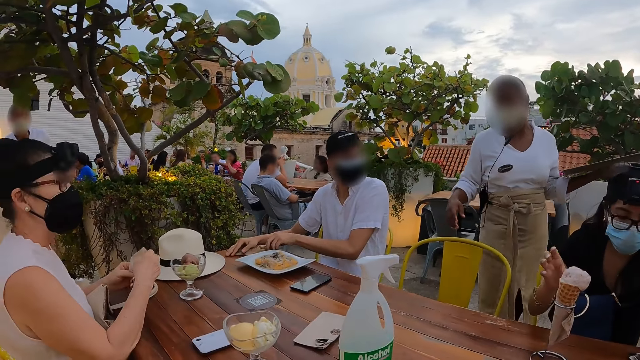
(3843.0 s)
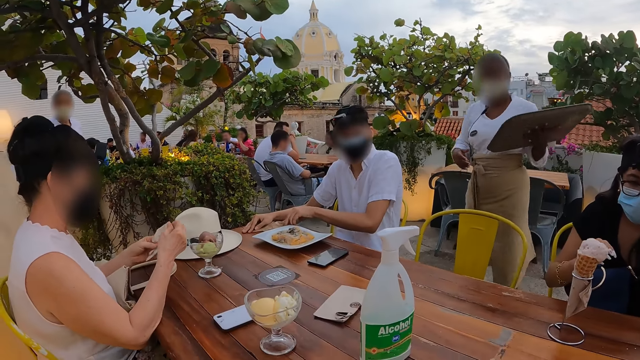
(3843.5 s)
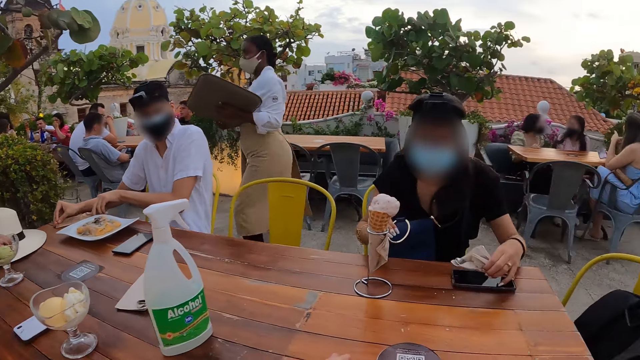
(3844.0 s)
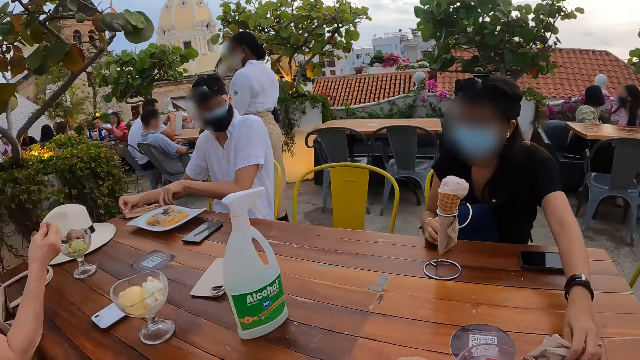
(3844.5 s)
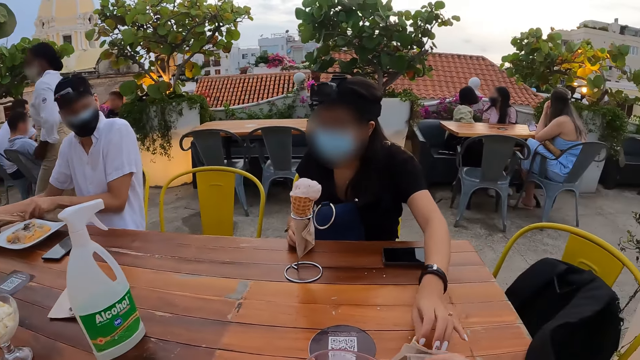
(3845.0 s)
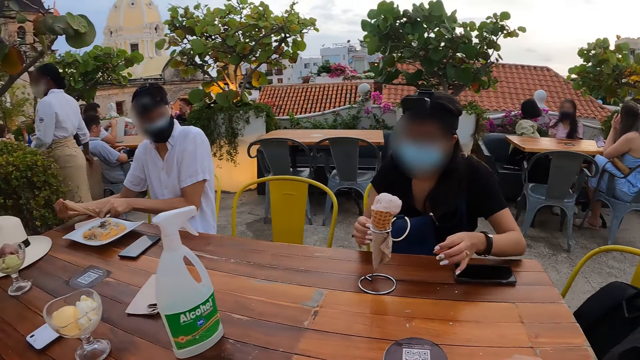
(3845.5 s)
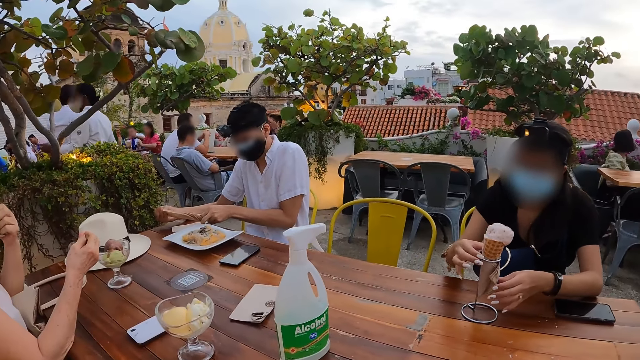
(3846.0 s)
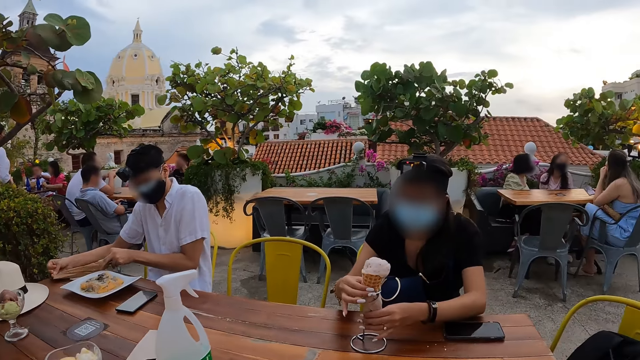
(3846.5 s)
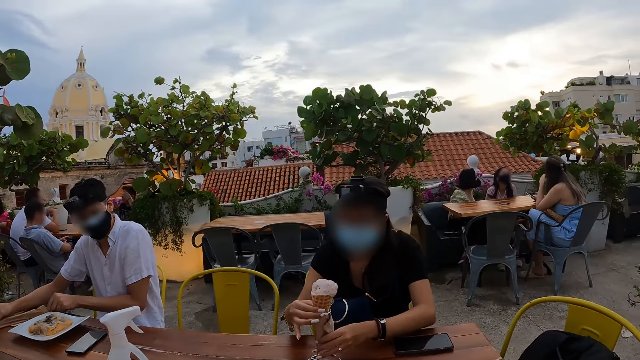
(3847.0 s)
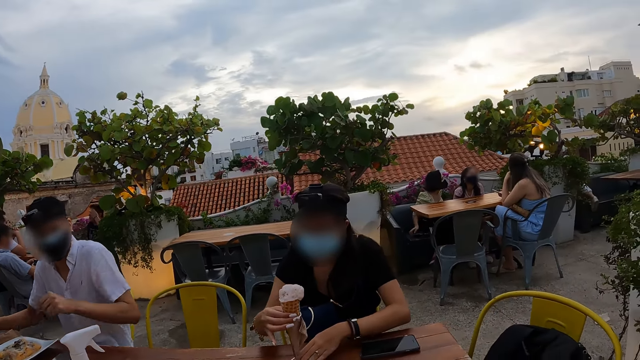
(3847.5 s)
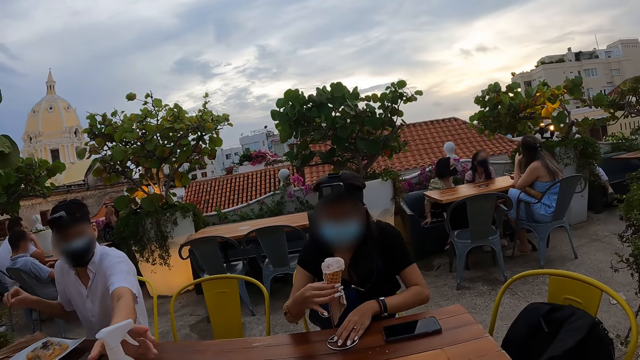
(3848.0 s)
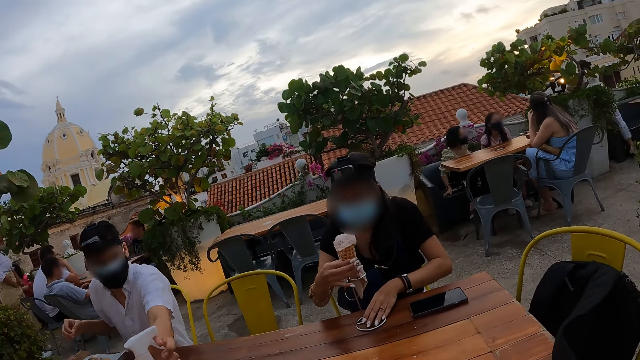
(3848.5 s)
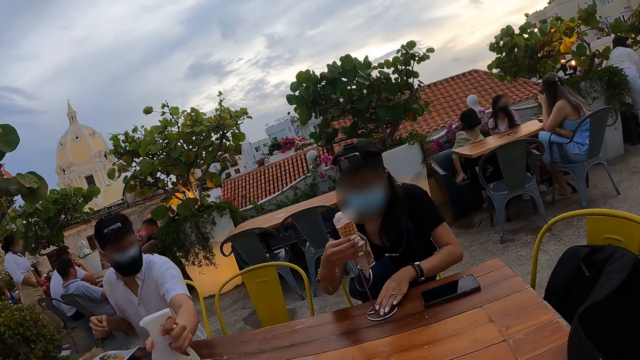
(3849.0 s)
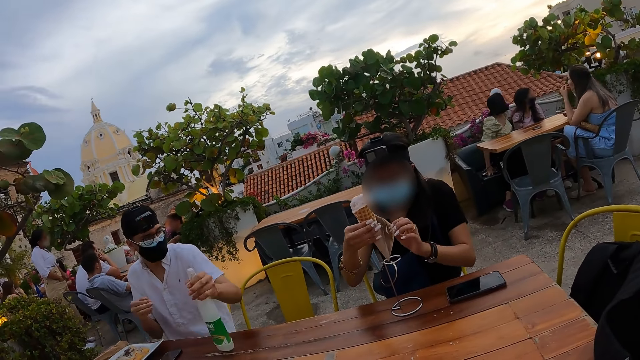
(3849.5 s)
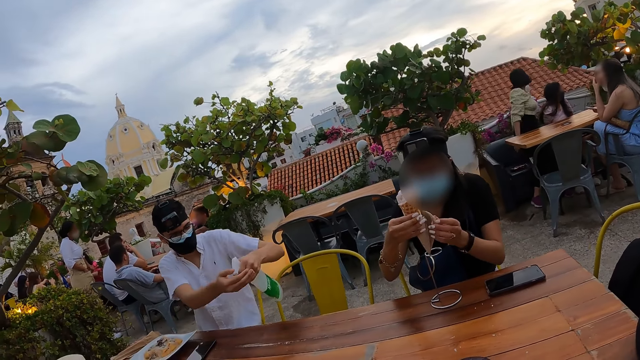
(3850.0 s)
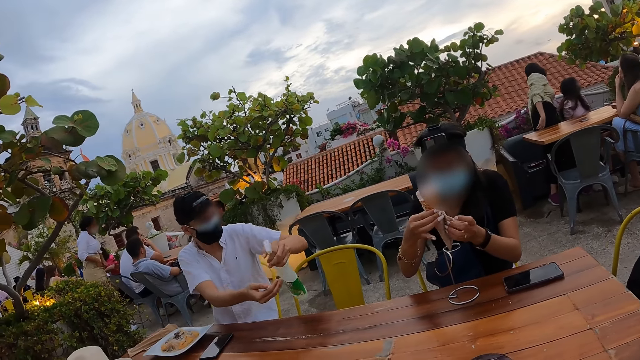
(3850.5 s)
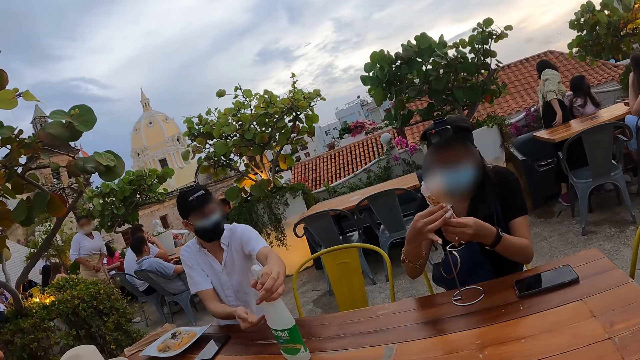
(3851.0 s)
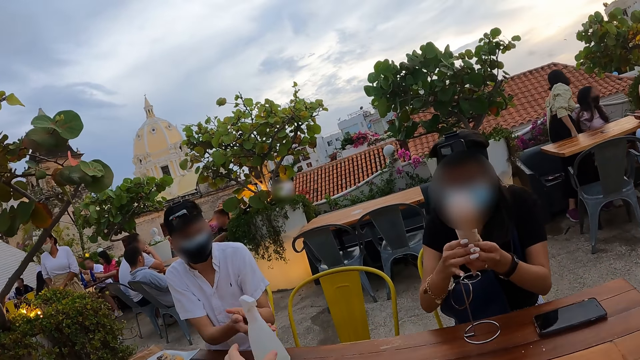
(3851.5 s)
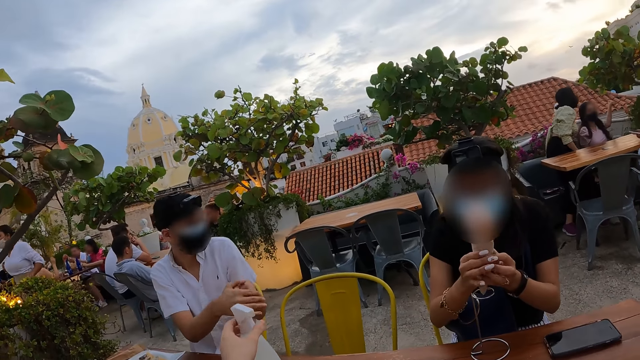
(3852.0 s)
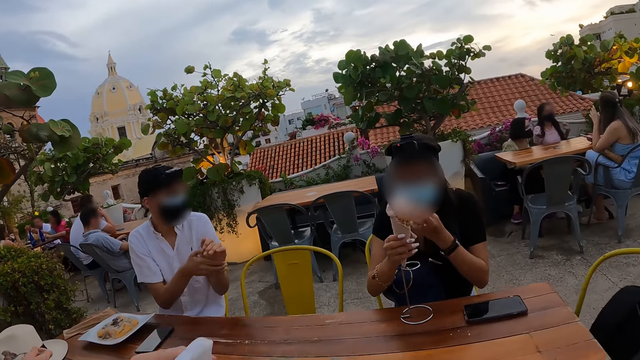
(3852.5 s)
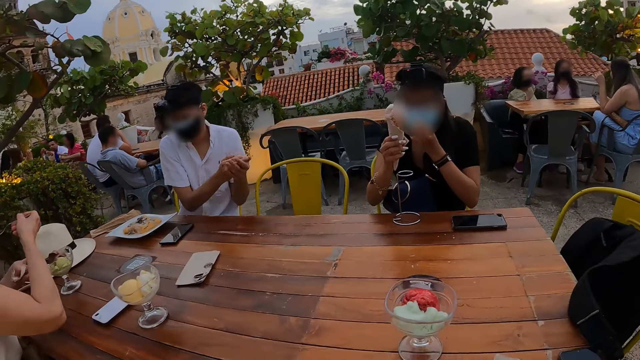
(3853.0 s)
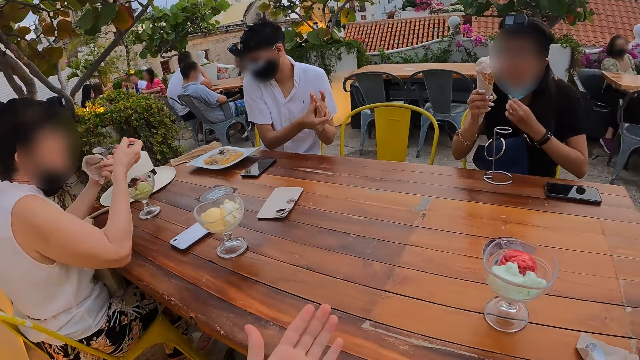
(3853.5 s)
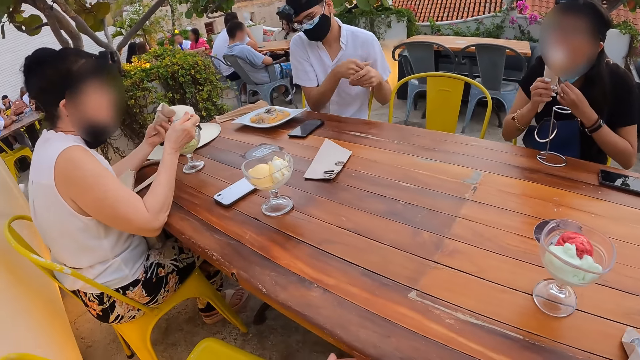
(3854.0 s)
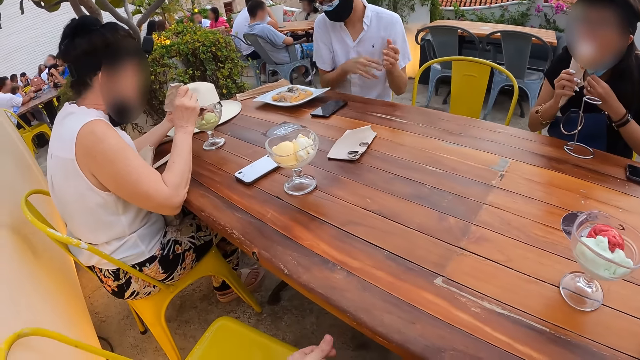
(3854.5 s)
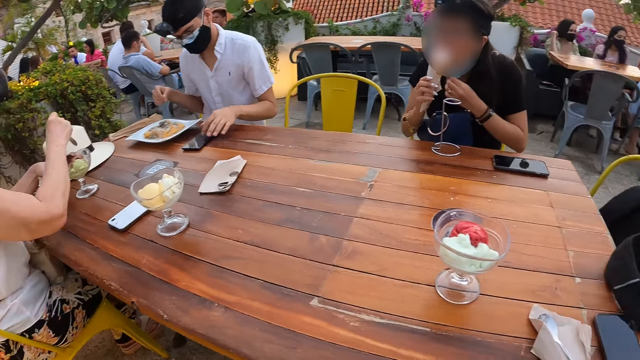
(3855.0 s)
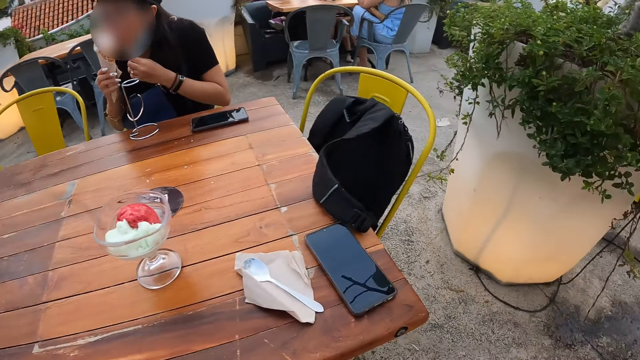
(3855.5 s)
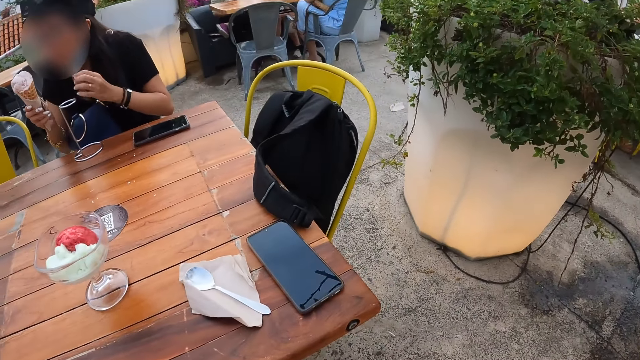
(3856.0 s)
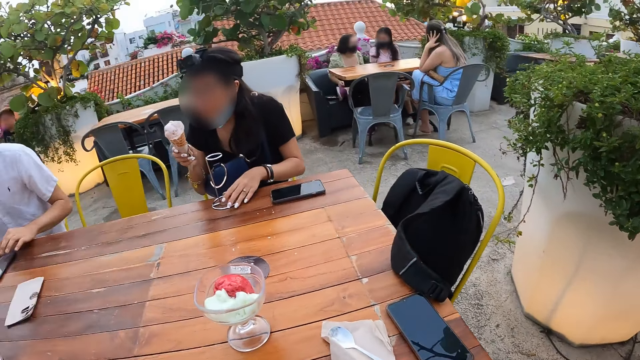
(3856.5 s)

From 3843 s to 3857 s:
A woman holds a serviette in her hands. The waitress walks away from the table. Another woman picks up the serviette from the table with her left hand. She passes the serviette in her left hand to the camera wearer. She lifts the cup from the cup hanger with her right hand. She drags the cup hanger on the table with her left hand. The man takes a bottle of hand sanitizer from the table with his left hand. A woman removes the ice cone from the glass. The man dispenses hand sanitizer from the bottle in his left hand on his right hand. The second woman holds the cup in her hands. The man drops the bottle of hand sanitizer in his left hand on the table. He rubs his hands together. The camera wearer takes the bottle of hand sanitizer from the table with his left hand. The second woman adjusts a nose mask on her face with her left hand. The camera wearer passes the bottle of sanitizer in his left hand to his right hand. The first woman eats parfait from a spoon in her right hand. The camera wearer dispenses hand sanitizer from the bottle in his left hand on his right hand. The second woman licks ice-cream from the cup in her right hand. The first woman dips the spoon in her right hand into the cup on the table. The man presses the phone on the table with his left hand.

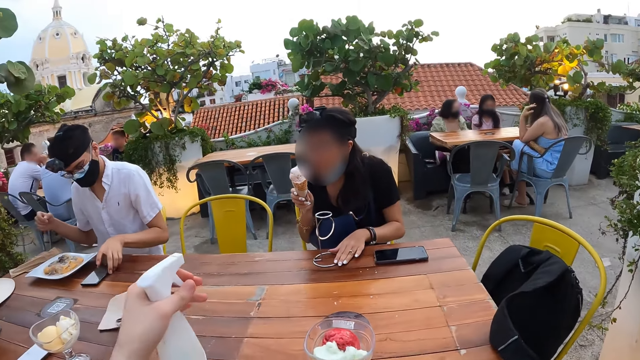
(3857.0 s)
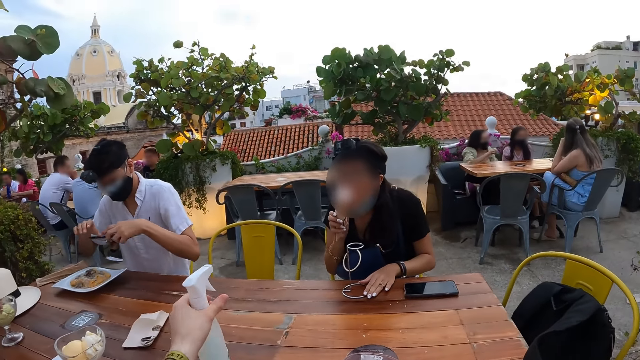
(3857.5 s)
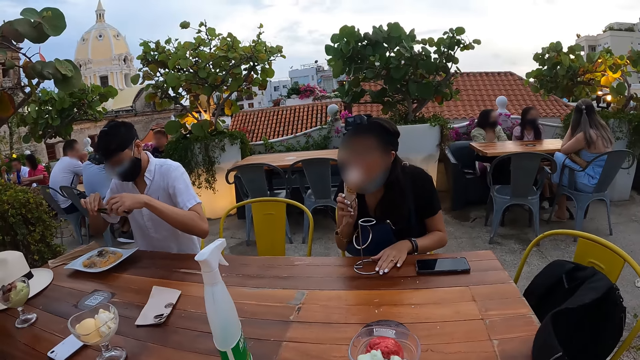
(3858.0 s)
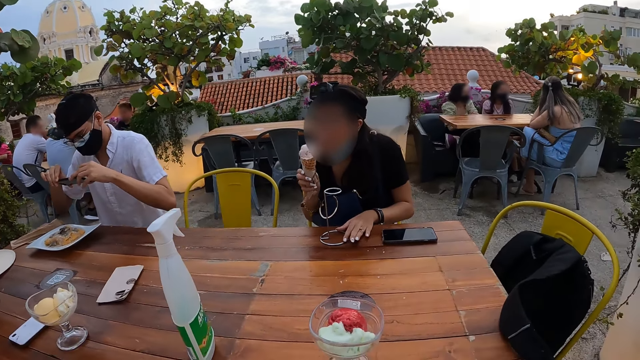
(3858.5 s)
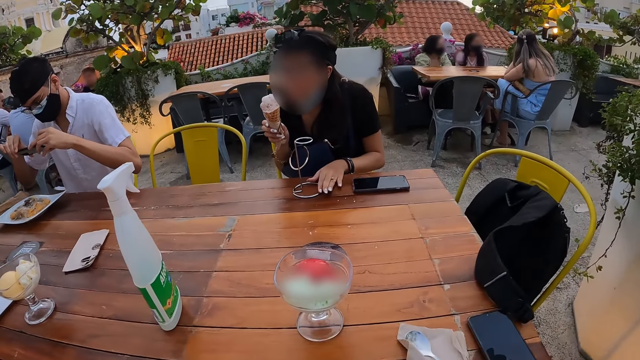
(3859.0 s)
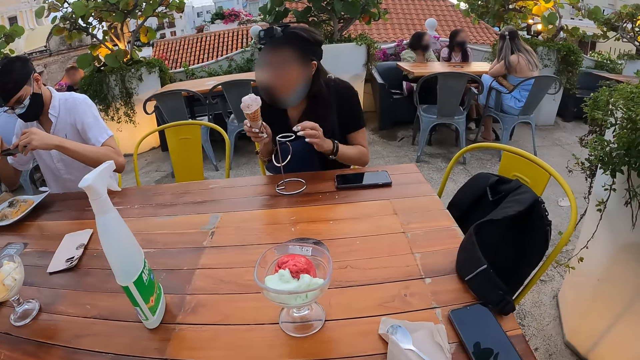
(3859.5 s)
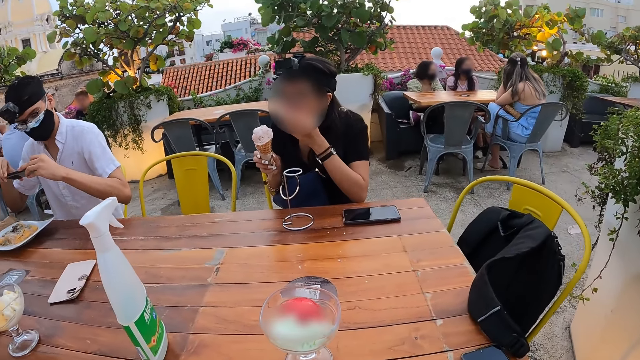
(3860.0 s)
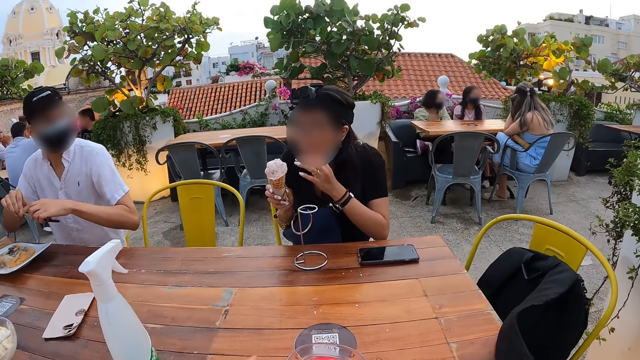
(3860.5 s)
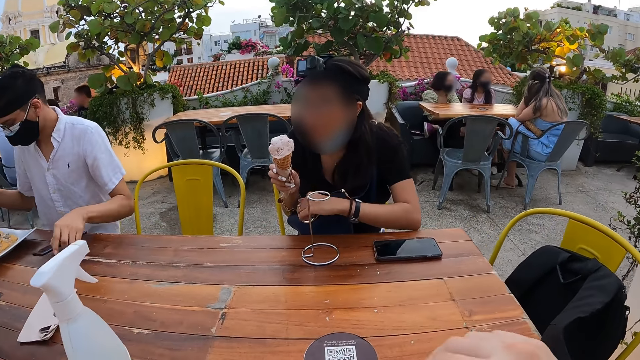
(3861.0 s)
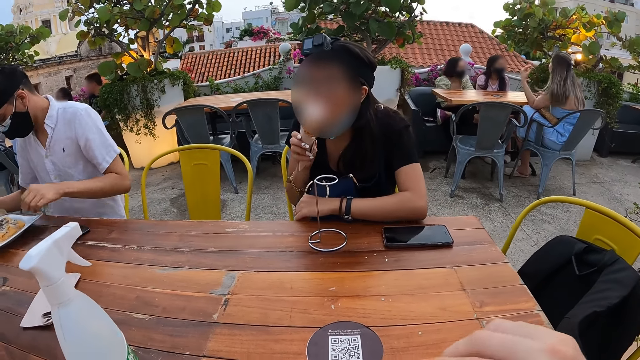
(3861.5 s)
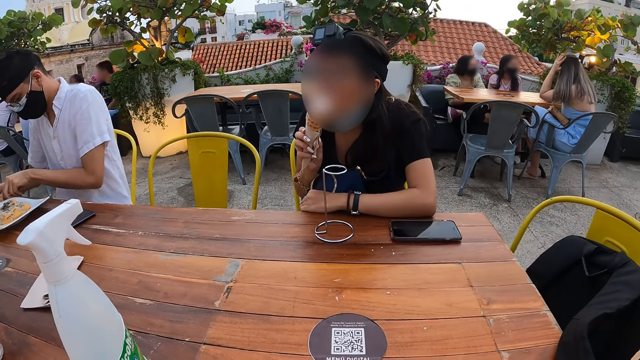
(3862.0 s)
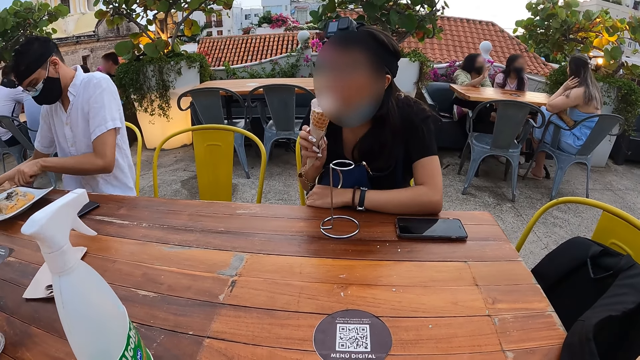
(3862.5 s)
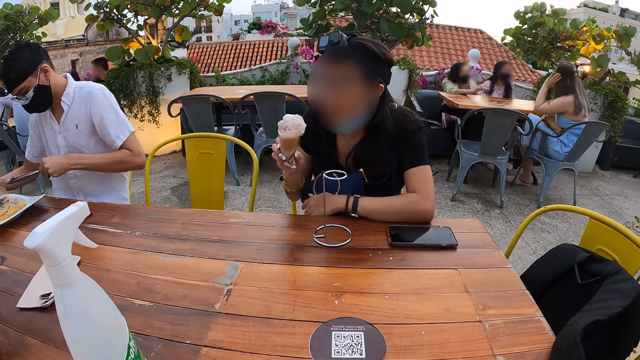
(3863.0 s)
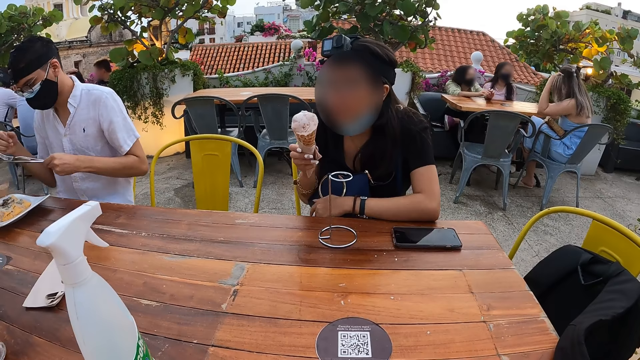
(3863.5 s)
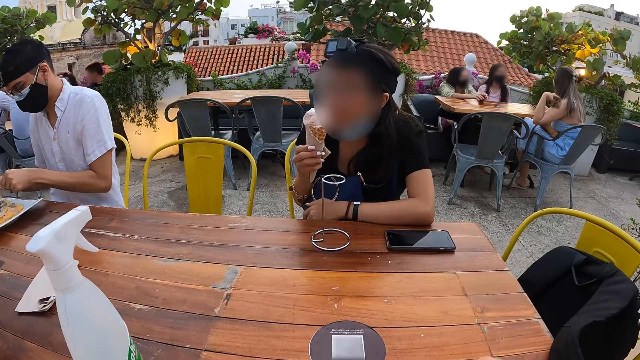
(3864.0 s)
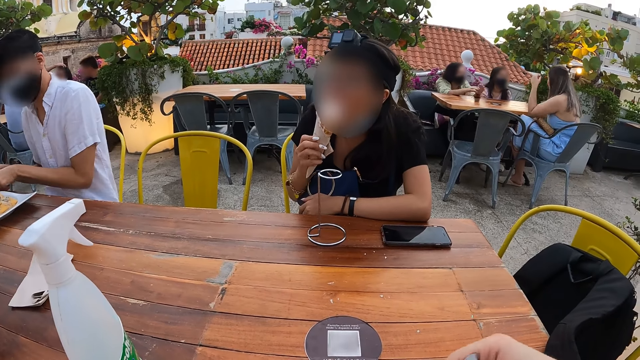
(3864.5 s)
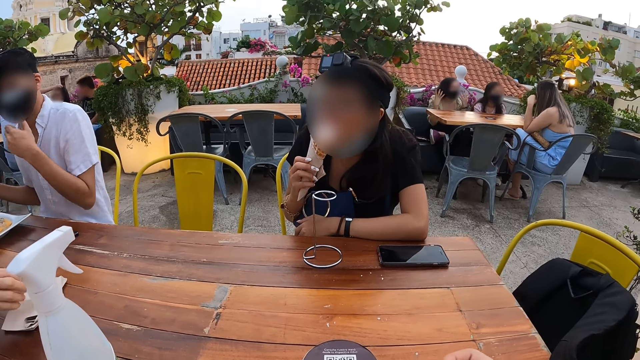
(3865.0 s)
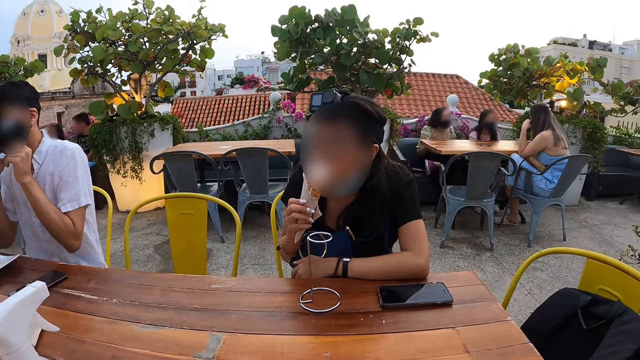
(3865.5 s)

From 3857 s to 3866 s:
The woman holds the cup hanger on the table with her left hand. The man takes the phone from the table with his left hand. The woman licks ice-cream from the cup in her right hand. The camera wearer drops the bottle of hand sanitizer in his left hand on the table. The man holds the phone in his hands. The woman cleans her mouth with her left hand. The man removes his right hand from the phone and drops the phone in his left hand on the table. The woman licks ice-cream from the cup in her right hand. The man picks a fork, a spoon and a knife from the serviette on the table with his left hand, and drops the fork, the spoon and the knife in his left hand on the table.
